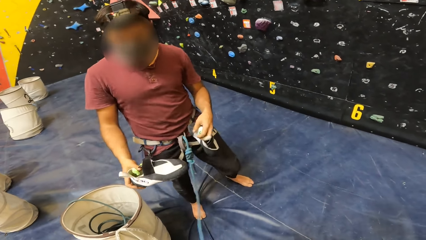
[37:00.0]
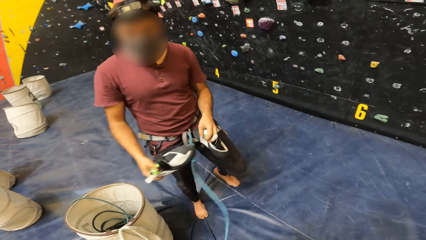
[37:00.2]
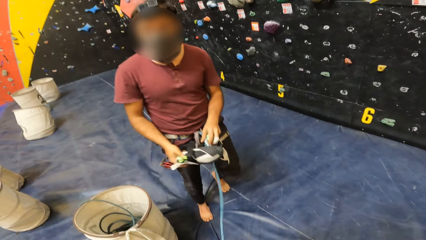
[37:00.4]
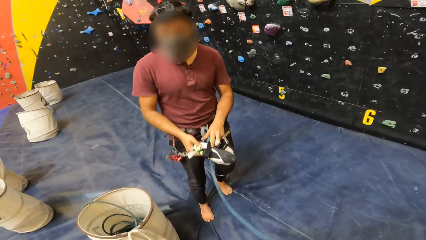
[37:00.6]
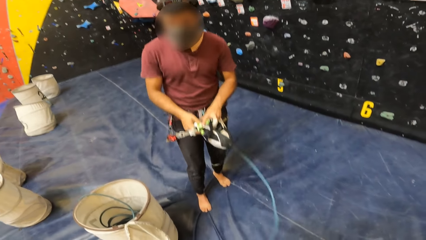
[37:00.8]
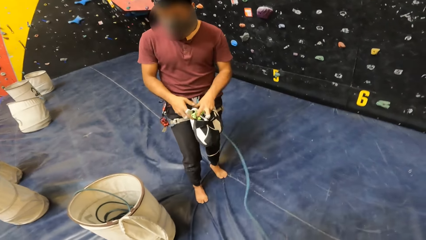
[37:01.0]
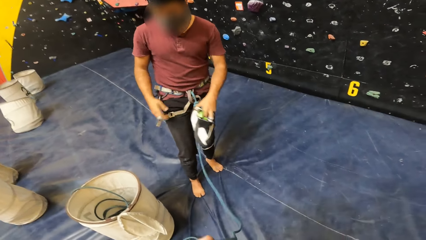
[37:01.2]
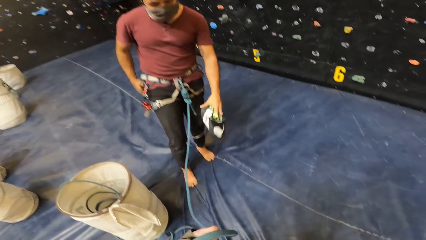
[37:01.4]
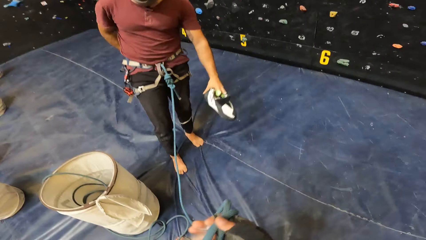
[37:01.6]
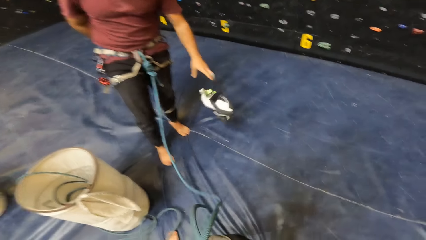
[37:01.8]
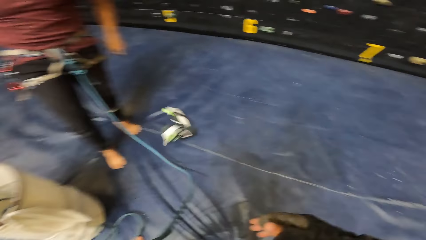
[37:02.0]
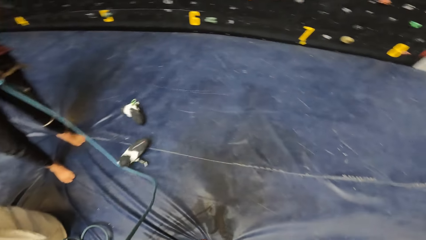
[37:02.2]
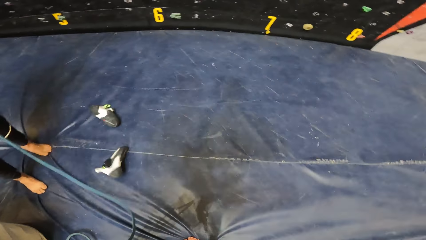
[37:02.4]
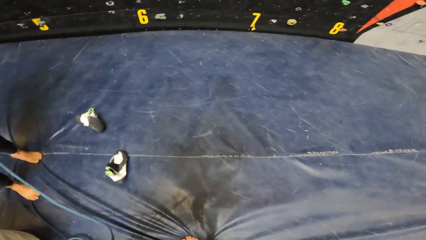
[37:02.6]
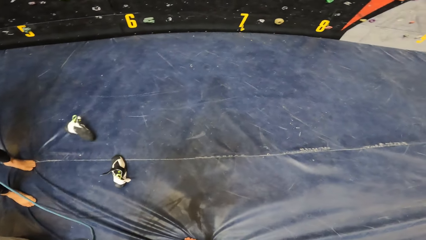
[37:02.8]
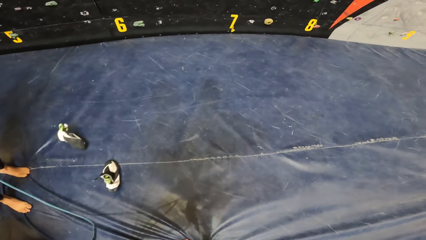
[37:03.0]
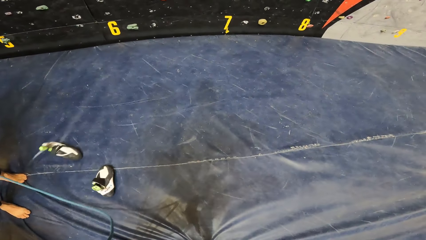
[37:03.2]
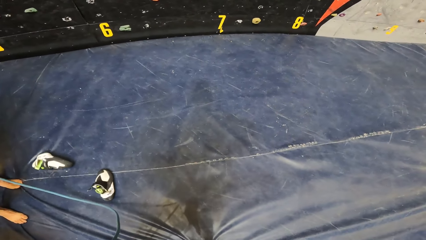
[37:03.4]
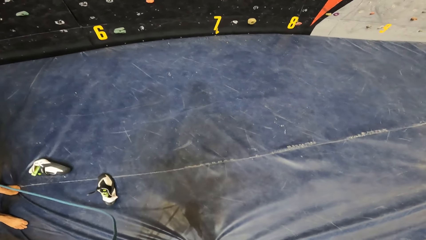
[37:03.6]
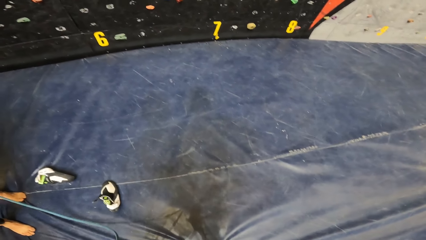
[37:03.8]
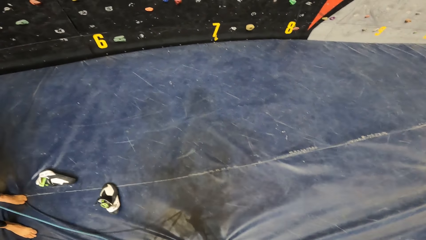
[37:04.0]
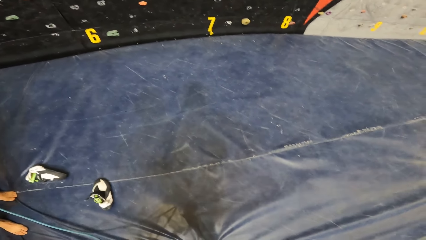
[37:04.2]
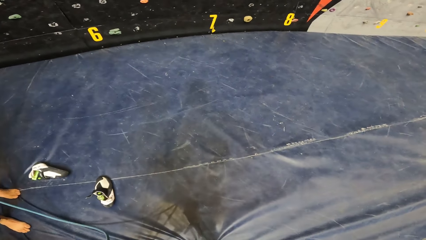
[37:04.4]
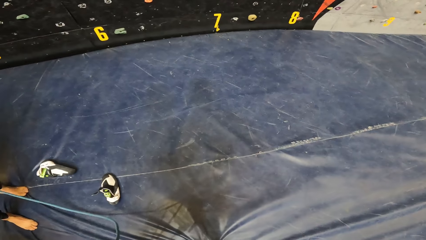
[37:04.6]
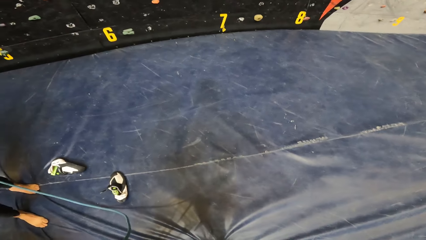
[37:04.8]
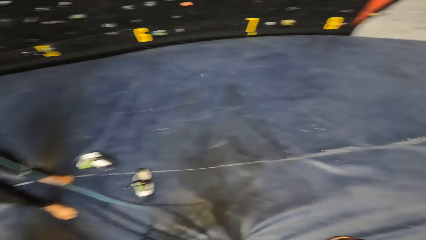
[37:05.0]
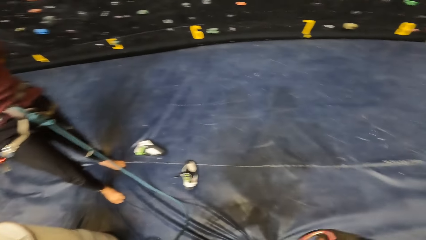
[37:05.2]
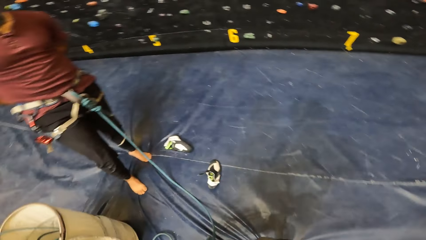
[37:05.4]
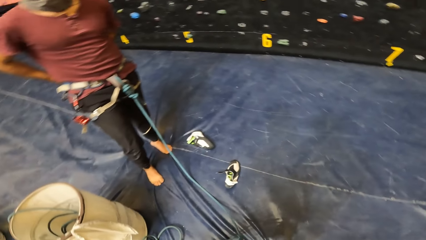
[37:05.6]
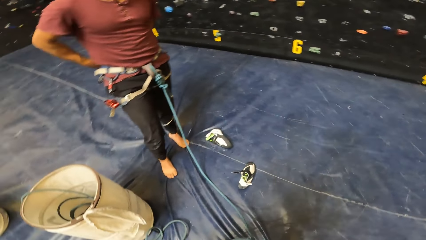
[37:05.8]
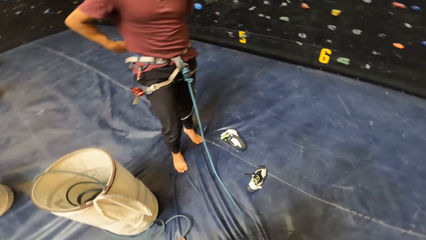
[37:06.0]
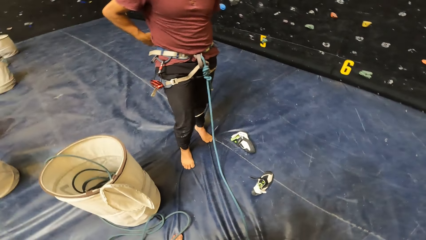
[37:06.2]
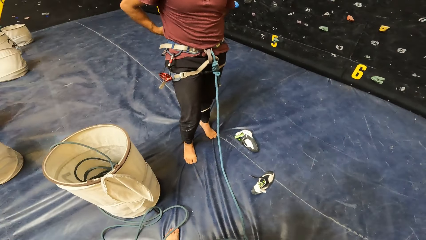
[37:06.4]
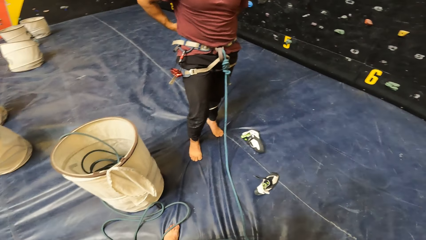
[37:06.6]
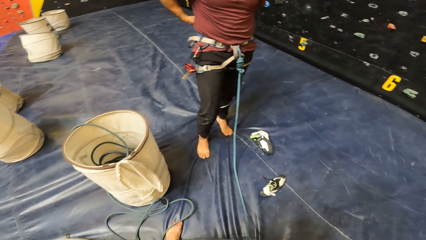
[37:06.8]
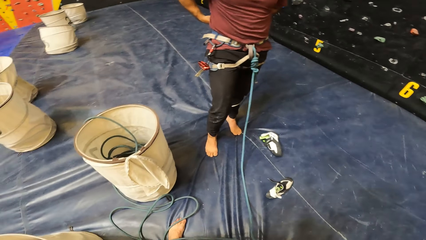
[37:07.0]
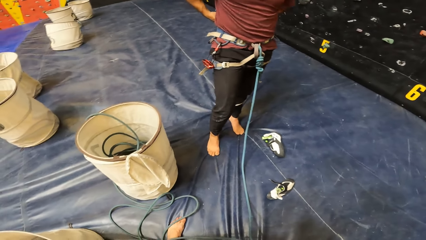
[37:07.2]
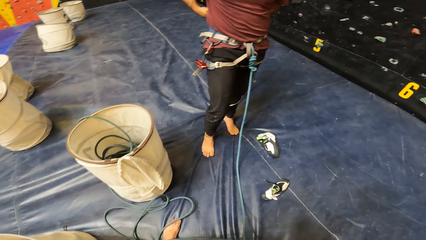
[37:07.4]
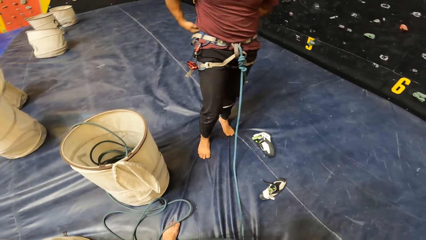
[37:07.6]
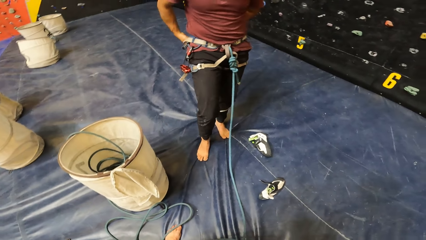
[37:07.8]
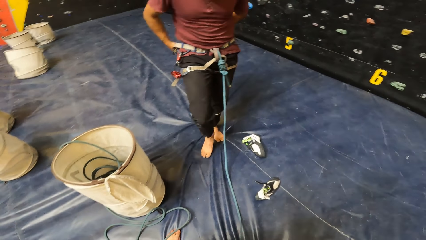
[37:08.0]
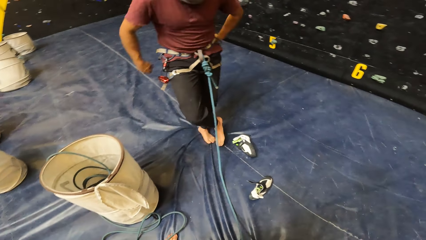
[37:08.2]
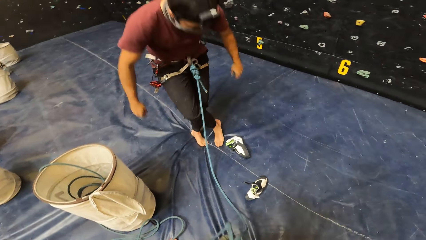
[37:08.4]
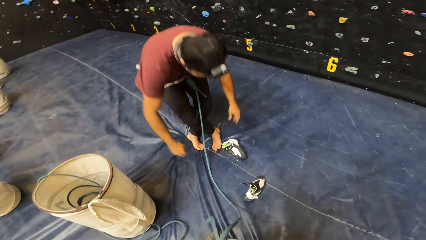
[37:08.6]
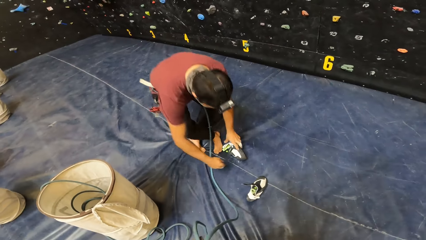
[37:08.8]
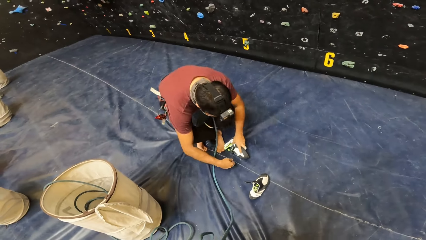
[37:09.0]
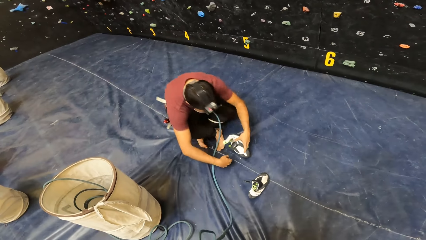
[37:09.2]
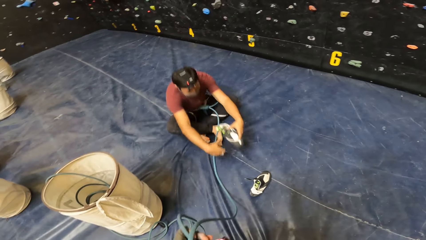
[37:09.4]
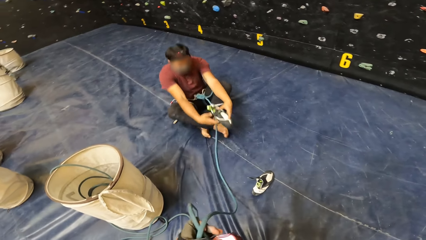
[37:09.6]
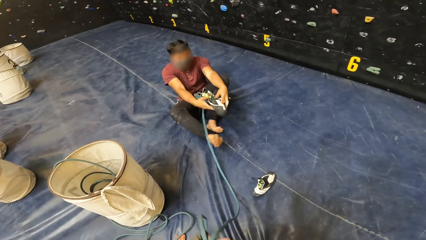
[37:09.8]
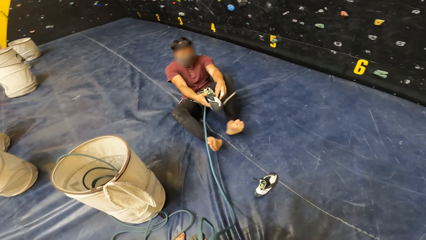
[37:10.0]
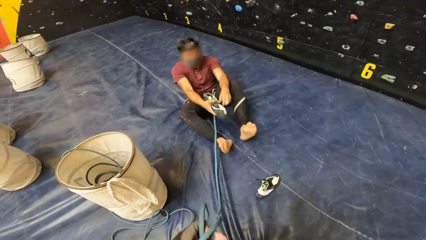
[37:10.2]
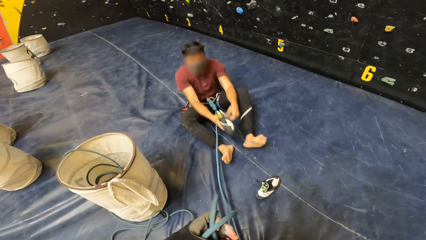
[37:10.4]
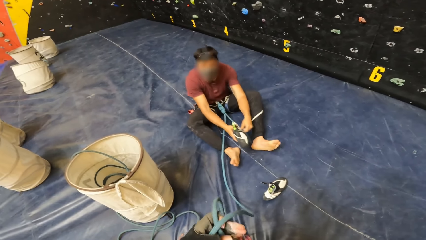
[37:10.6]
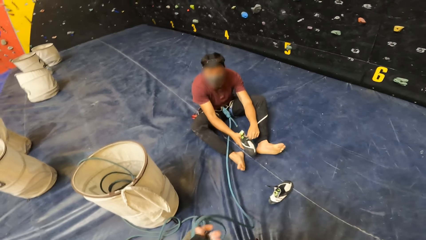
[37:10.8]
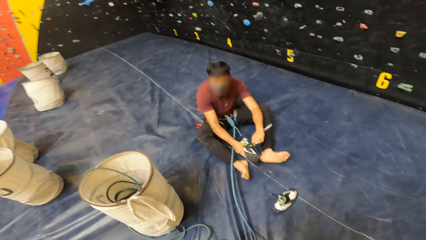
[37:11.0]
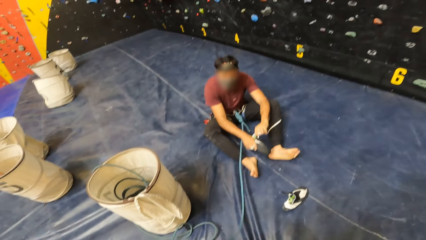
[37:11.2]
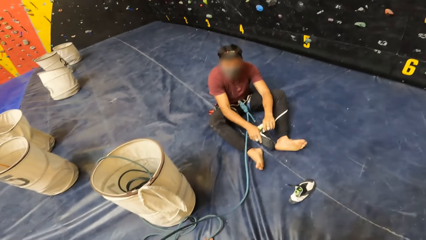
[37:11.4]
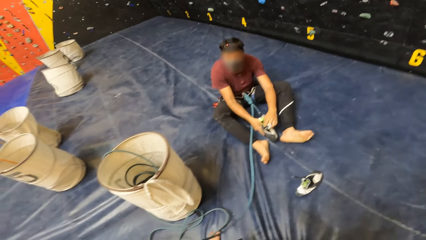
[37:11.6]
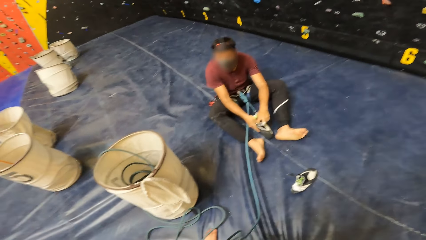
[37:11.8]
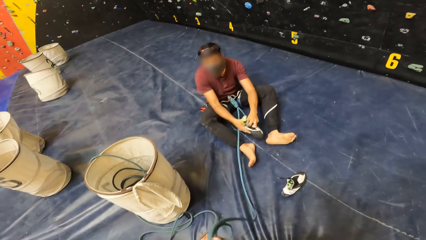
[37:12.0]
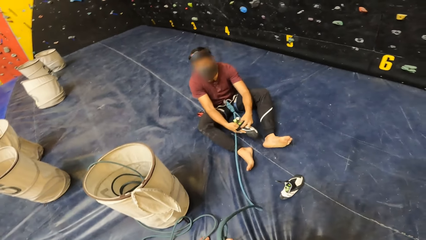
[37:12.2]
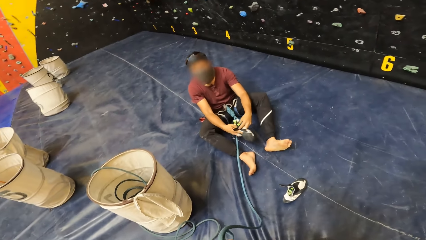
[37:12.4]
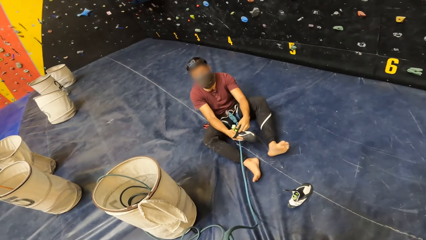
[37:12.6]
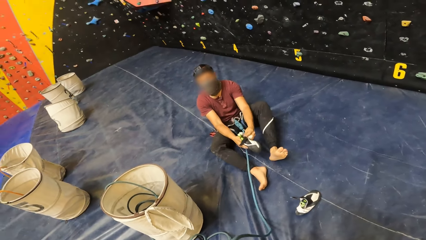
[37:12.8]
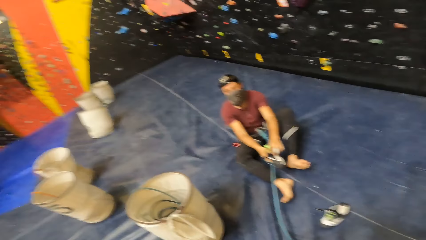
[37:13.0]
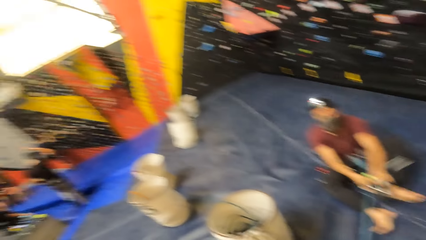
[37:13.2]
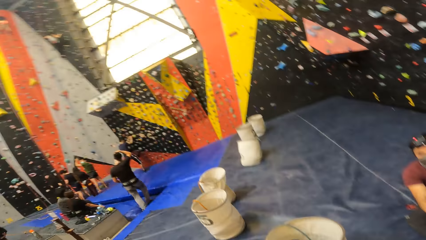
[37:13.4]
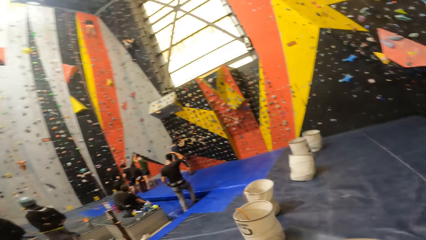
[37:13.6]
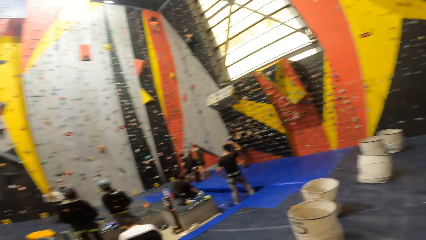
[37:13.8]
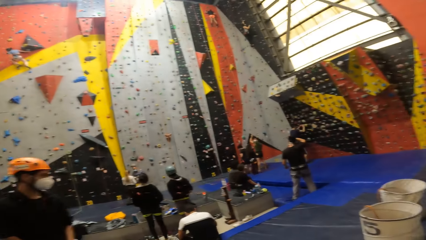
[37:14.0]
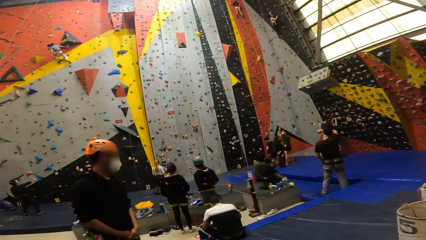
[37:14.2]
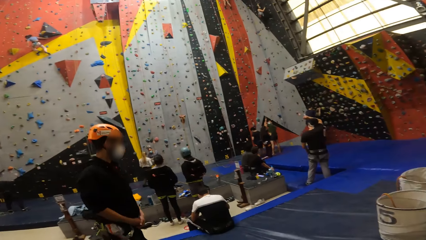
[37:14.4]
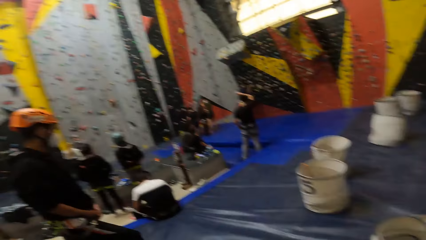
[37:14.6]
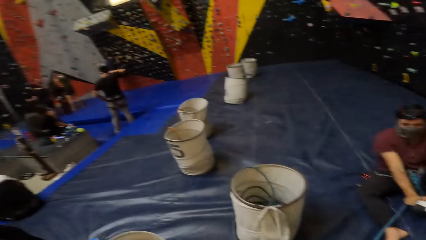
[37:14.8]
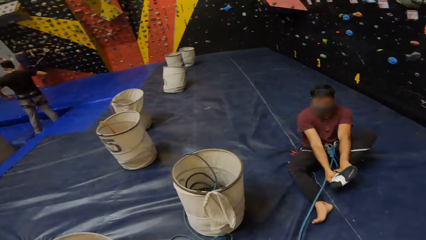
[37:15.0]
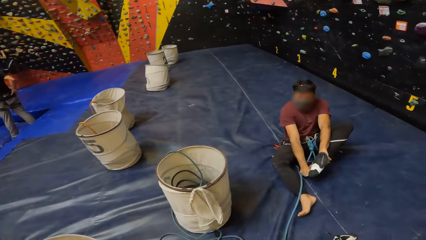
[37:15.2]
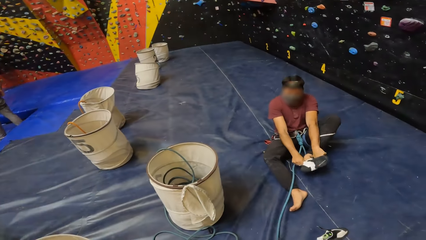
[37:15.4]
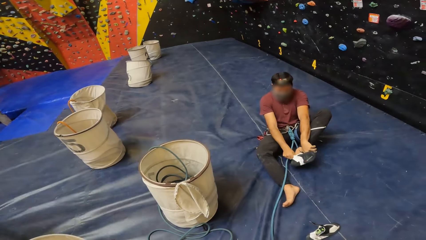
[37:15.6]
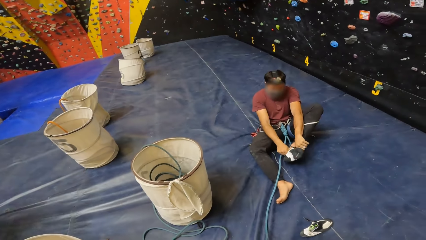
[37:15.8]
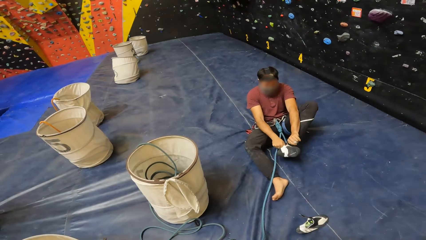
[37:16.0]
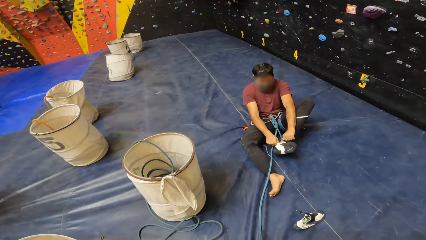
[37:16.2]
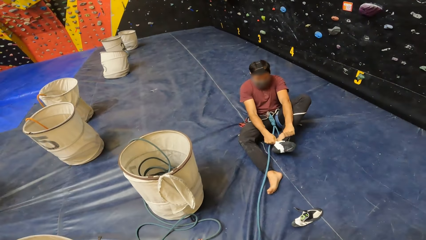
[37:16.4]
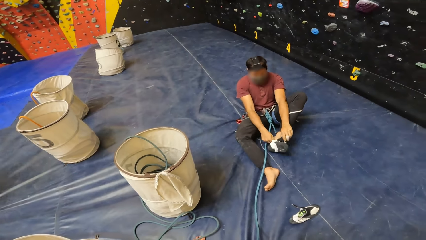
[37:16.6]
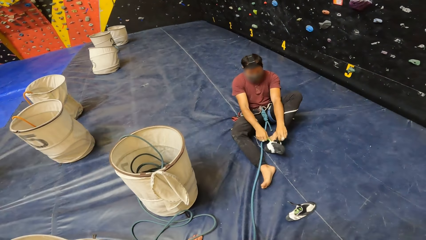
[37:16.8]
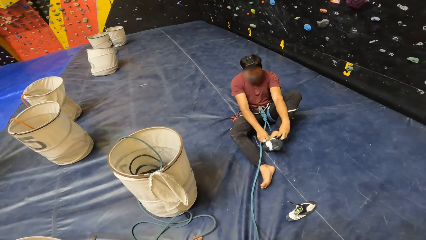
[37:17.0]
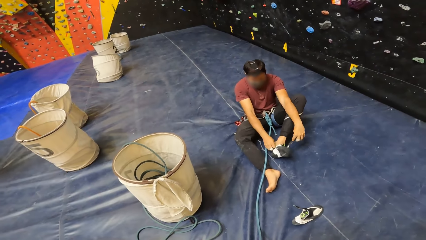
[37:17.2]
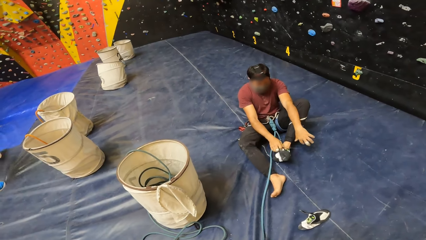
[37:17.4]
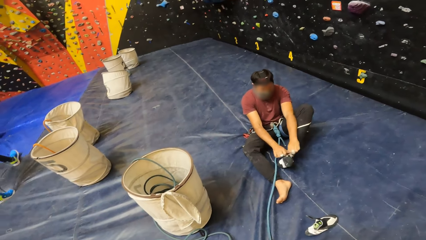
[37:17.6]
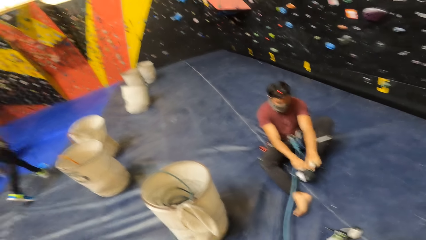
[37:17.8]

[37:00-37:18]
The camera wearer holds the rope. They interact with a man. The man drops a pair of shoes. The camera wearer moves around the rope. They hold the rope and look at the floor. The man adjusts ropes around the waist. The camera wearer looks around. The man grabs a shoe. The camera wearer holds the rope. The man sits on the floor and adjusts the shoe. The camera wearer holds the rope with the left hand. They look around the recreation area. The man wears the shoe.
